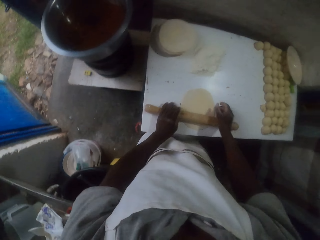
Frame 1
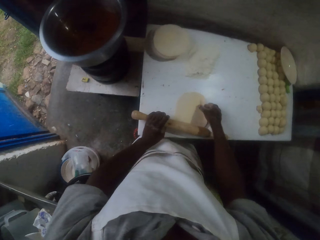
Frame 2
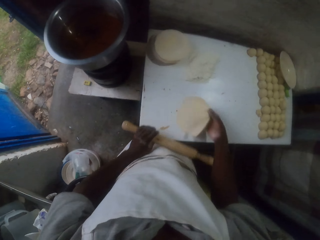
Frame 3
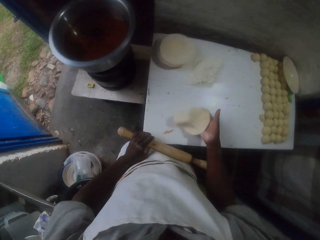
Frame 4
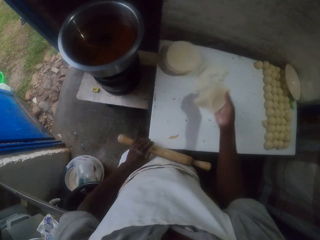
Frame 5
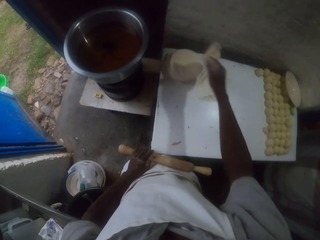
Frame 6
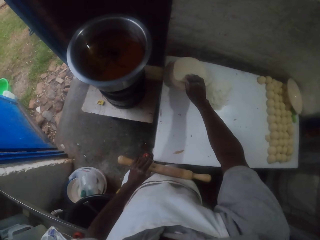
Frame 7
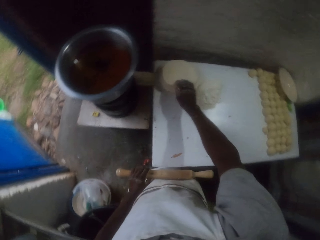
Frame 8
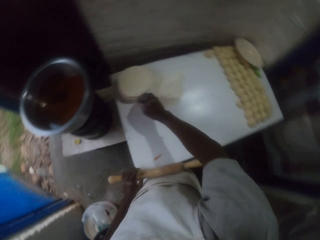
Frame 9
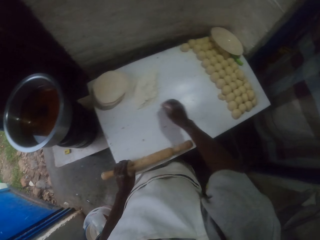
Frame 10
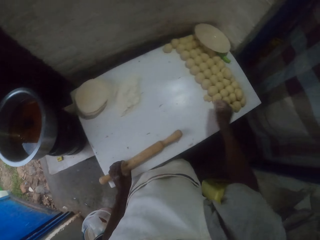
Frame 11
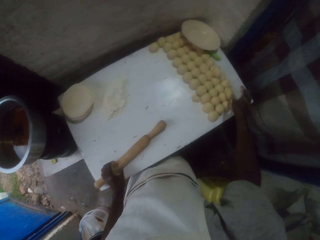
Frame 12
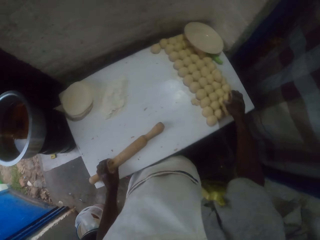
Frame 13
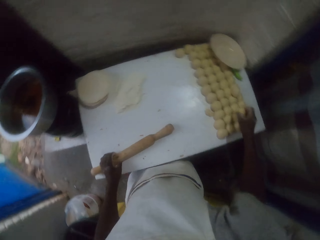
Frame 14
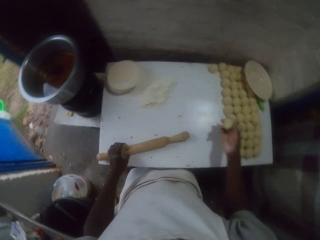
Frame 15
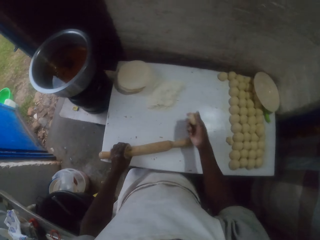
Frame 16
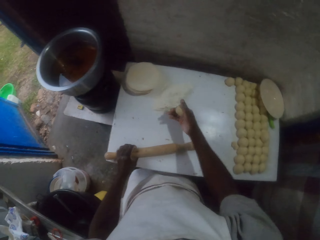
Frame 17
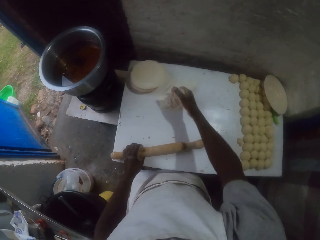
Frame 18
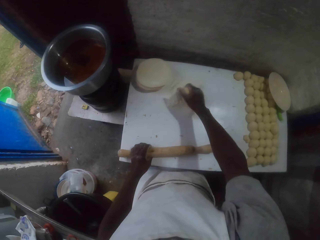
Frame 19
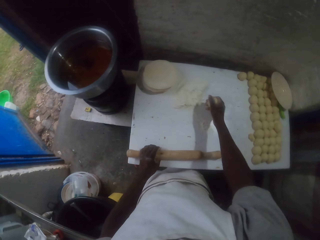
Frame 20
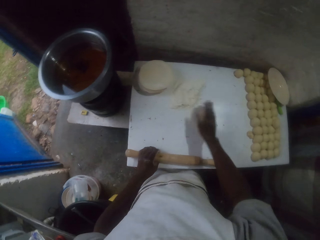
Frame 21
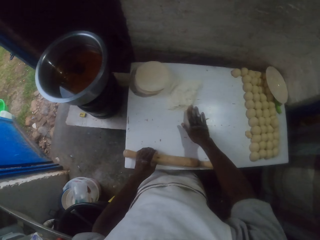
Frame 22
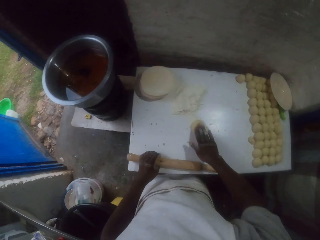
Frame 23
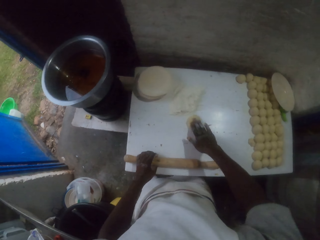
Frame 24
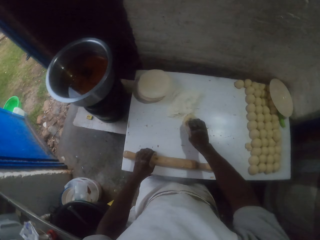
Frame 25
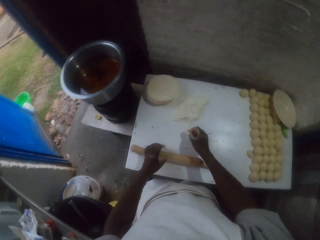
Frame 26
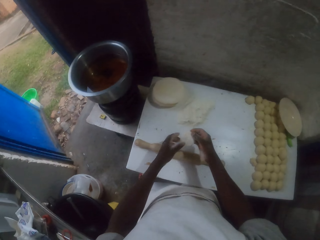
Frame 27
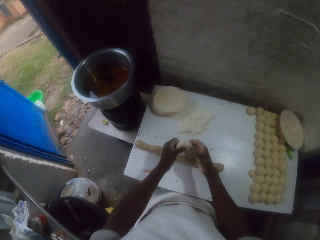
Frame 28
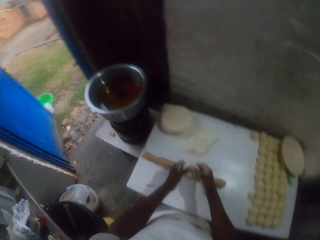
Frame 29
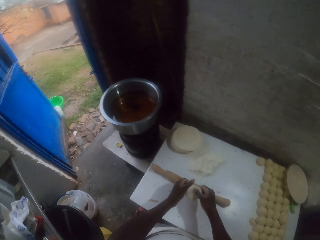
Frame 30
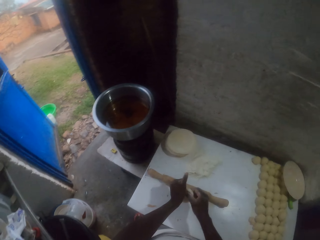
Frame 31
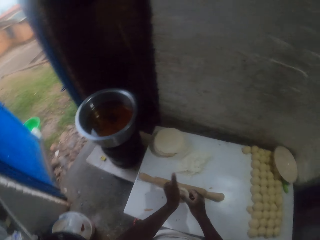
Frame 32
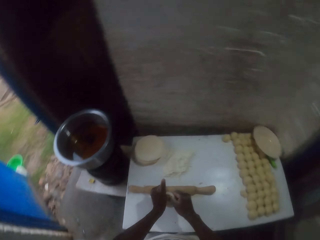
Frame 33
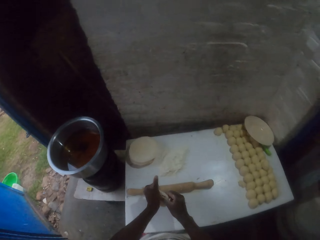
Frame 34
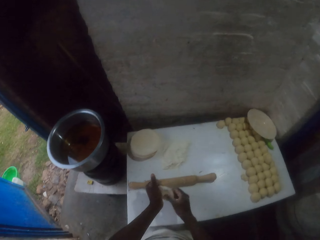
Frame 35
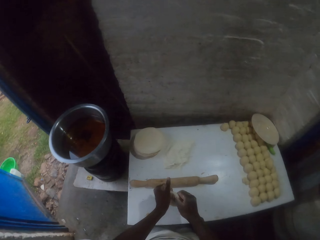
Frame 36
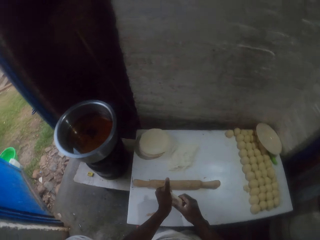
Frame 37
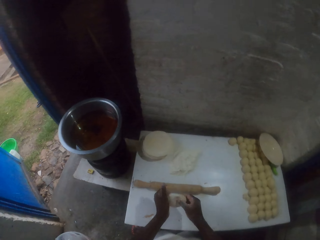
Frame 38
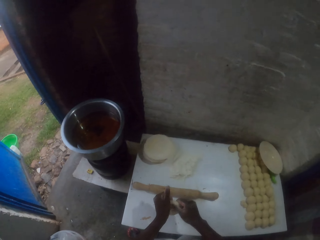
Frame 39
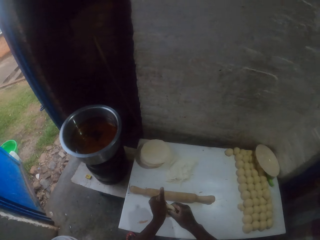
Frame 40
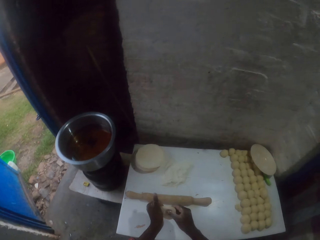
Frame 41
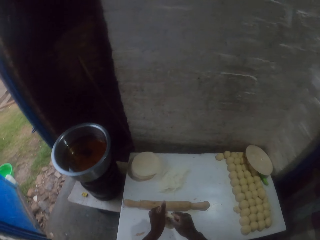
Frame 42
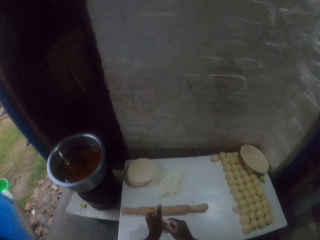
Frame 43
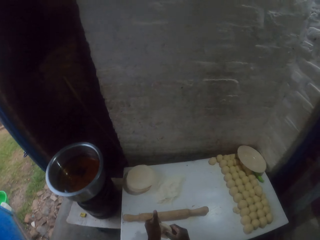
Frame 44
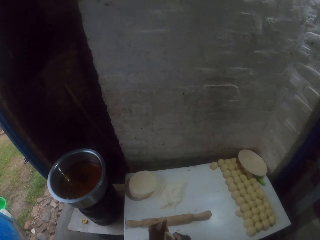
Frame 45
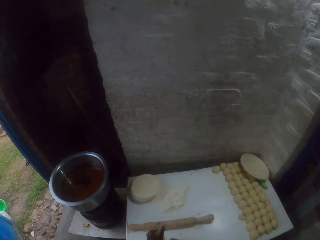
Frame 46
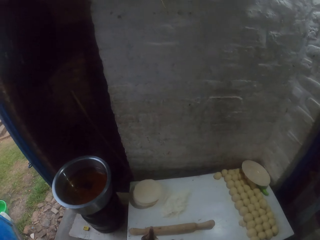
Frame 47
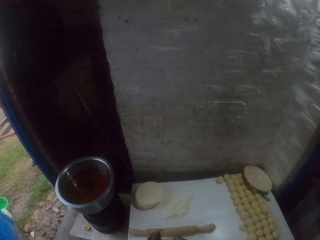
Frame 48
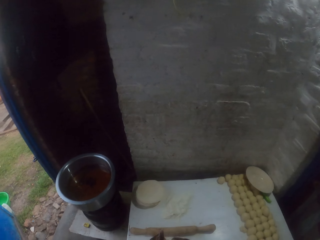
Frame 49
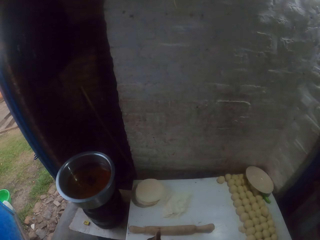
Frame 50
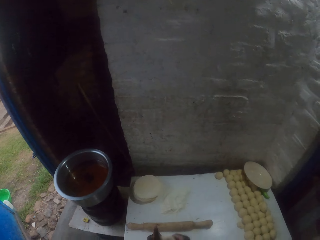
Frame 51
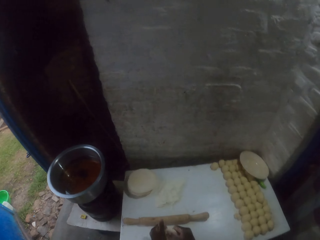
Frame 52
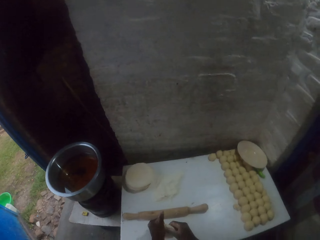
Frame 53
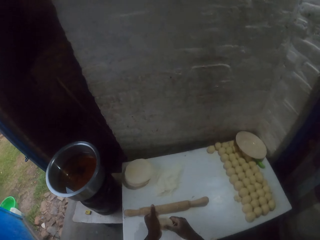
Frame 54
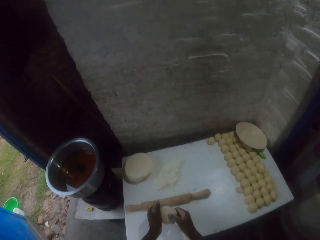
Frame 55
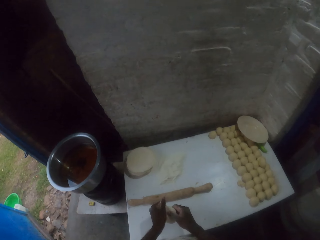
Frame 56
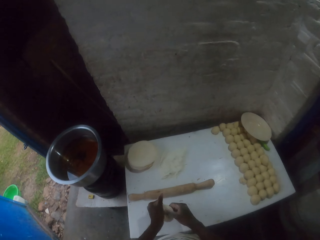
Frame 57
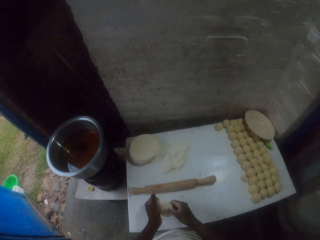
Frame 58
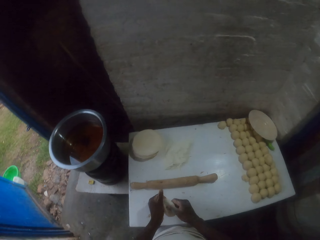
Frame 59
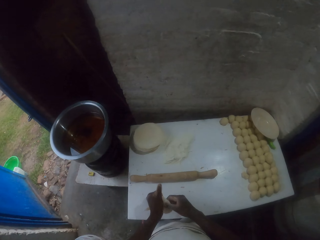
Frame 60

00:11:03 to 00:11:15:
The camera wearer picks the rolled dough. They put the rolled dough on other rolled doughs. They pick a dough ball. They dust the dough. They pick the dough. They press the dough with fingers.

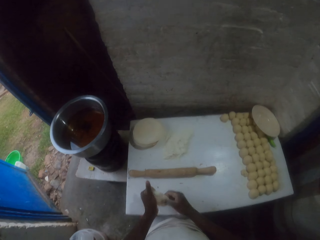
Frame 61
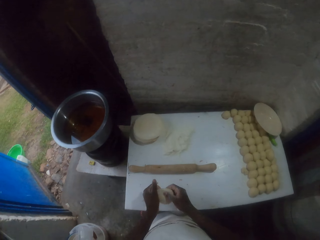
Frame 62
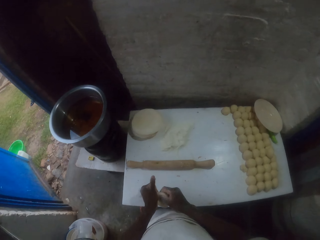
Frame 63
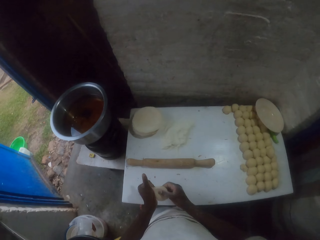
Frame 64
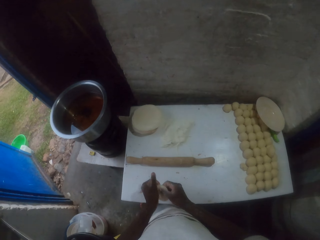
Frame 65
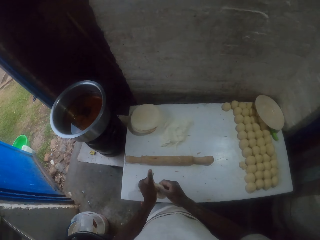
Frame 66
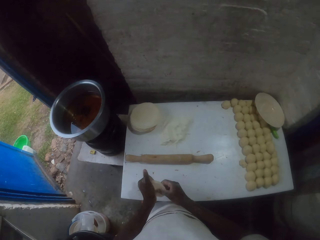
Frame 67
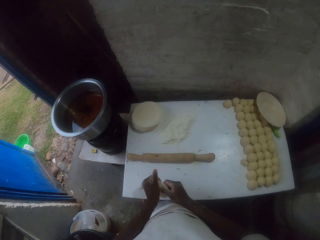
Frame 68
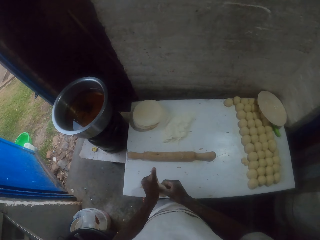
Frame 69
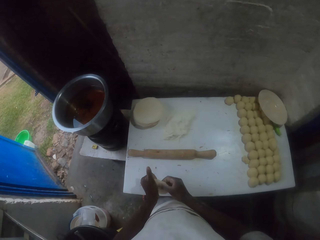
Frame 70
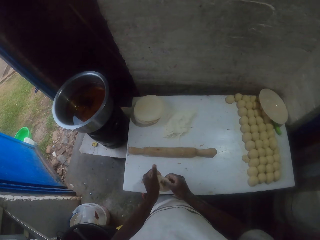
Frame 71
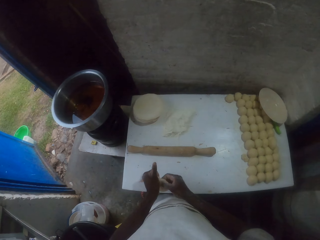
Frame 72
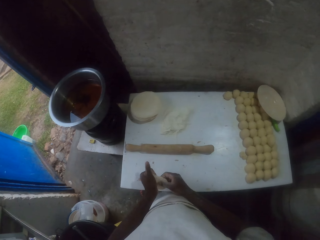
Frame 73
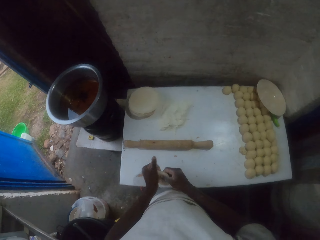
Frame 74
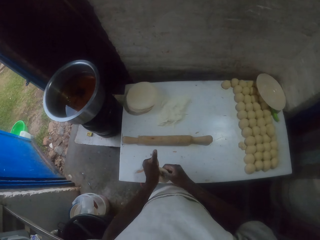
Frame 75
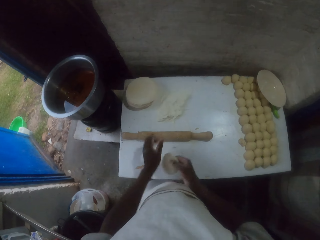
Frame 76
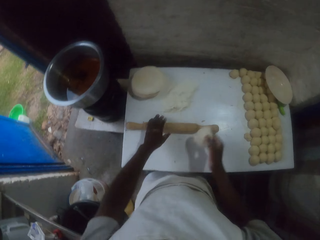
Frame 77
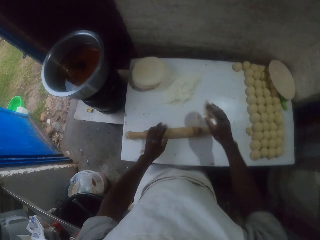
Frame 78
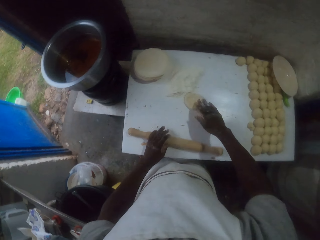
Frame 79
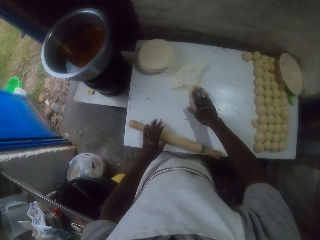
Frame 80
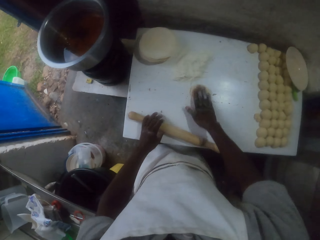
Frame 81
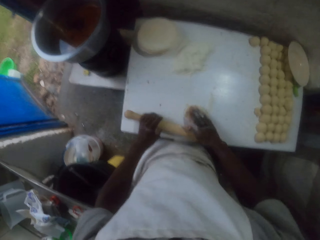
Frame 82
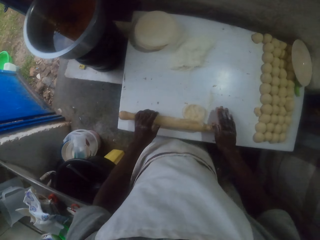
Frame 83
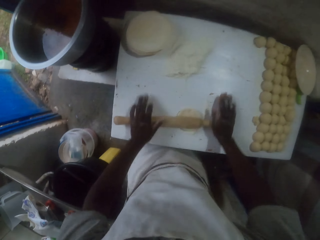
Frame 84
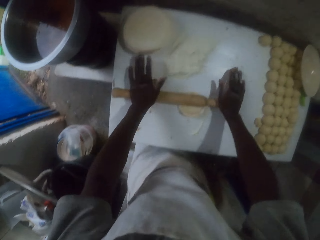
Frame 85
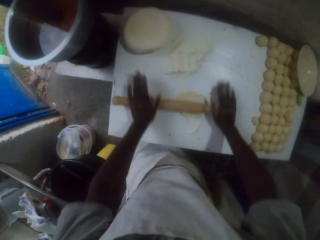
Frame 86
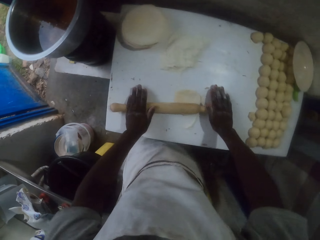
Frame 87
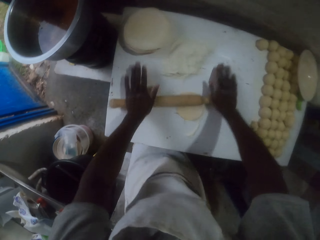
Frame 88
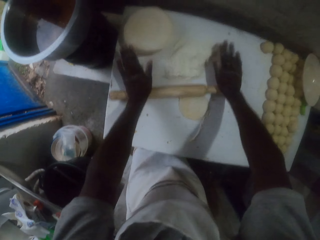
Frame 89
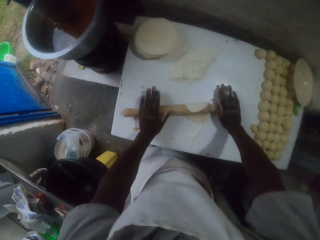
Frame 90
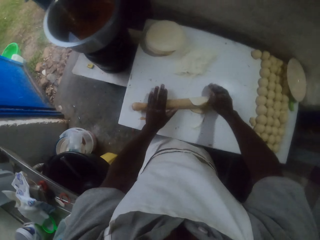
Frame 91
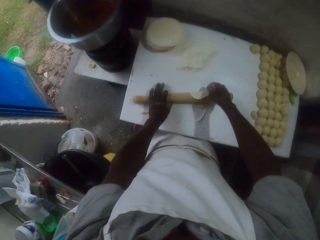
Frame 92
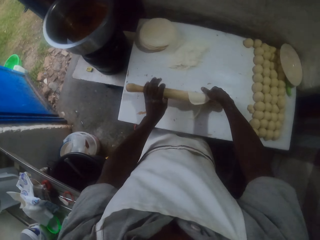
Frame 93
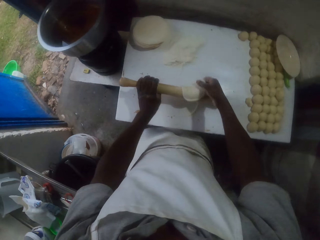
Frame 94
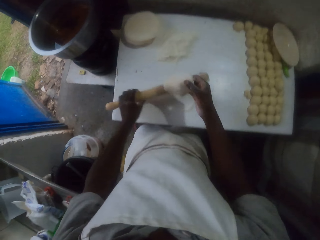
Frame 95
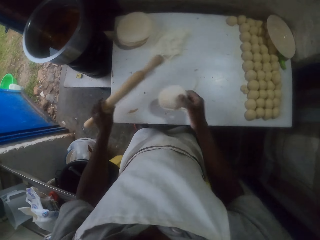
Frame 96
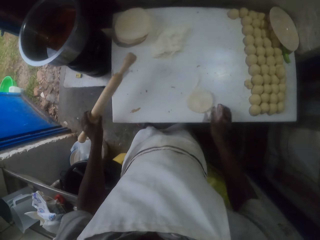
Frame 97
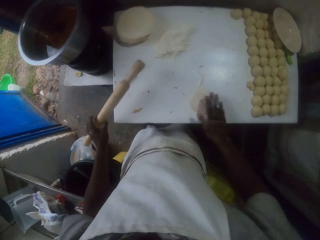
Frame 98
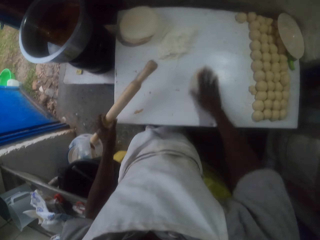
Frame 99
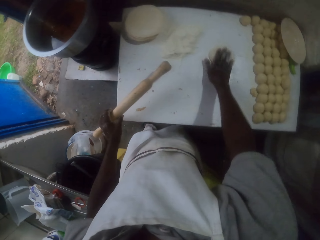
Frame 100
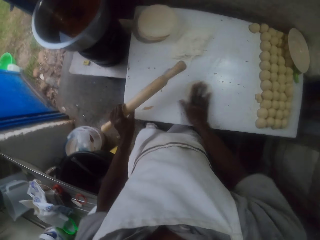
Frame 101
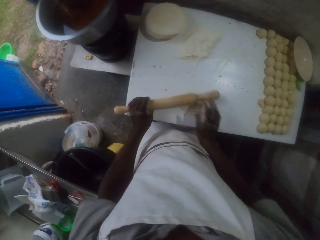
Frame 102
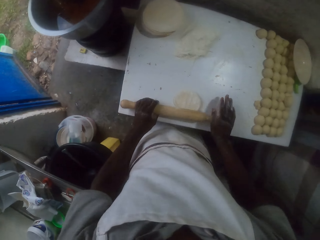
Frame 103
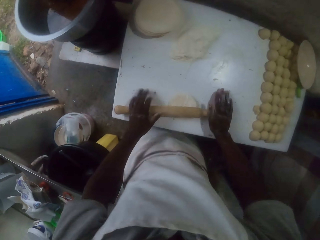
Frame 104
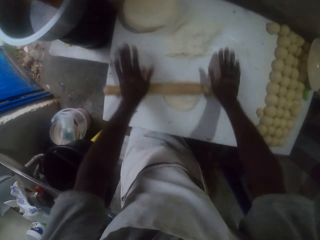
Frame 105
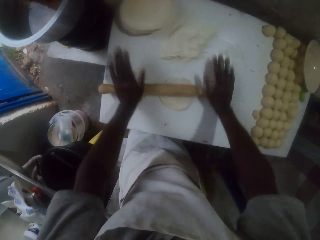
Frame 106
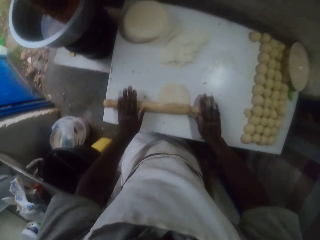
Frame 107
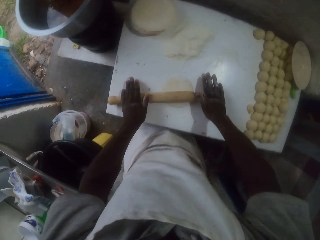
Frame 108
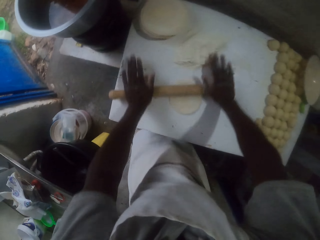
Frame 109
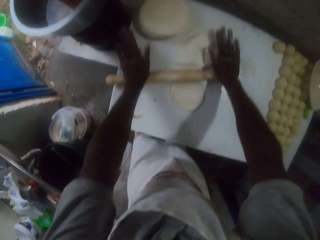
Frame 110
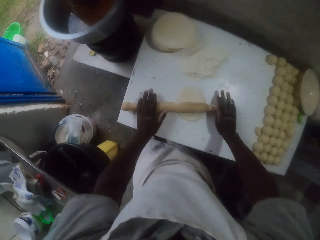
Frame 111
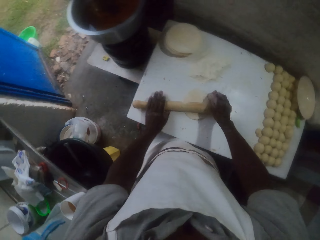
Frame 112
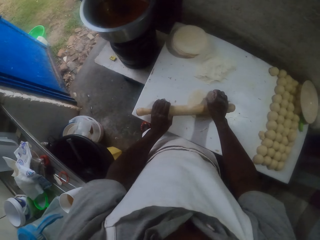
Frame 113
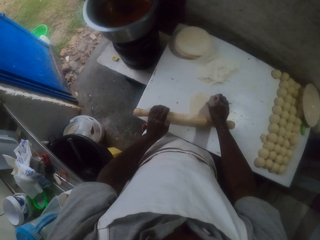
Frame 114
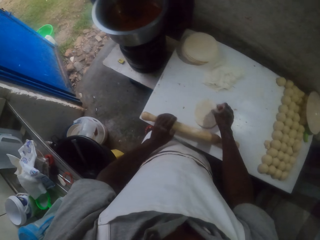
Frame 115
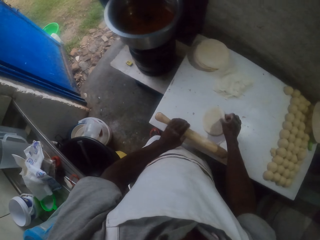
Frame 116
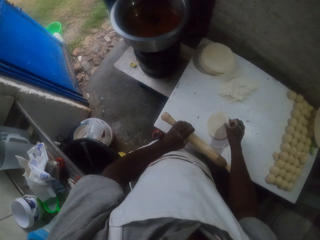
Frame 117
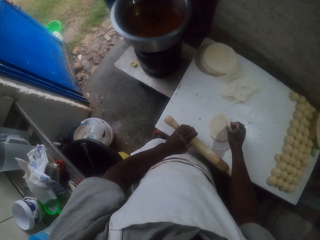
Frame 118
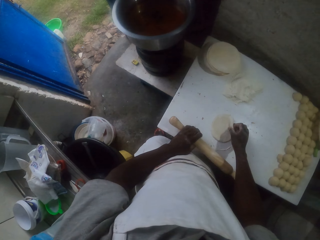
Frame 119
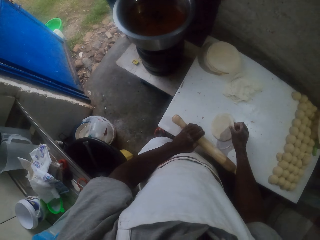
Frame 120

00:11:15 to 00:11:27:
The camera wearer rolls the dough with a rolling pin. They flip the dough. They adjust the dough. They dust the dough with flour. They roll the dough with the rolling pin.
